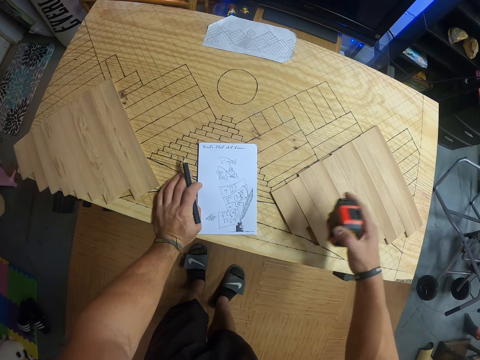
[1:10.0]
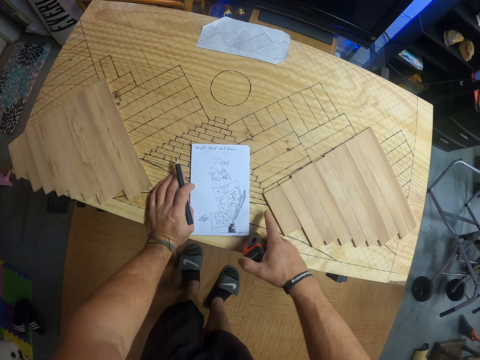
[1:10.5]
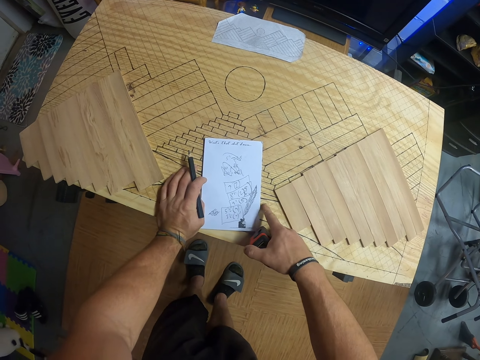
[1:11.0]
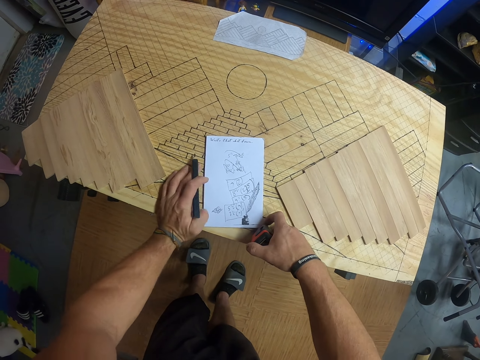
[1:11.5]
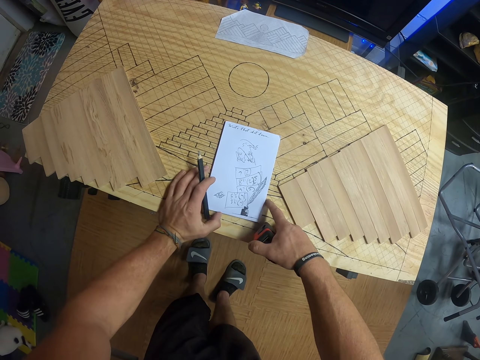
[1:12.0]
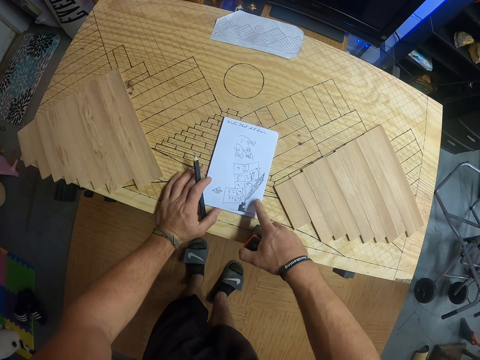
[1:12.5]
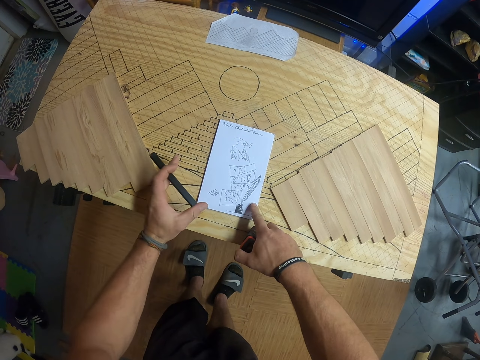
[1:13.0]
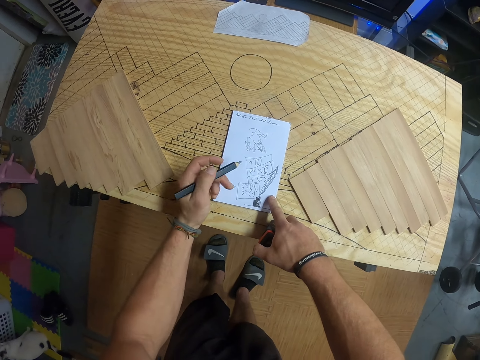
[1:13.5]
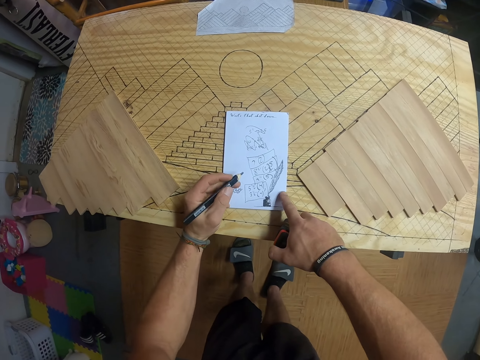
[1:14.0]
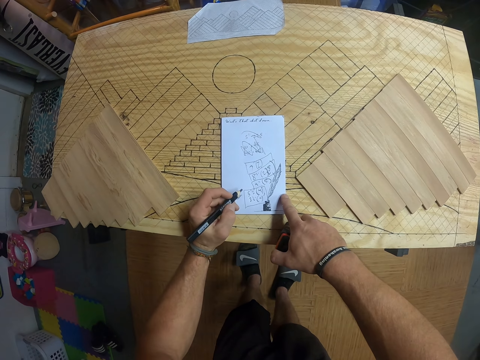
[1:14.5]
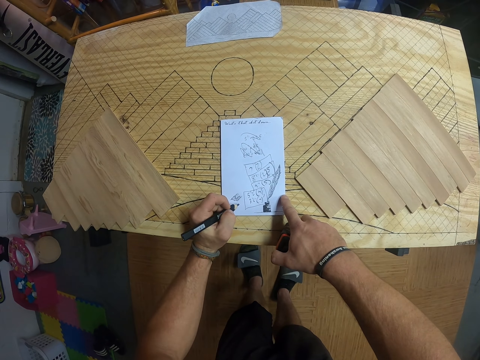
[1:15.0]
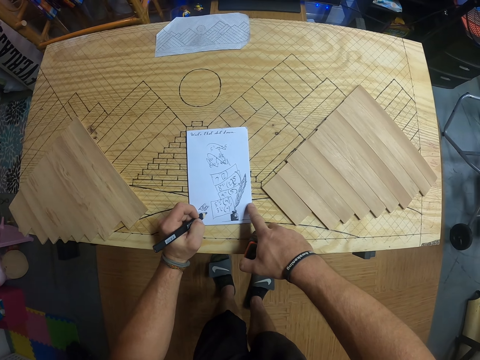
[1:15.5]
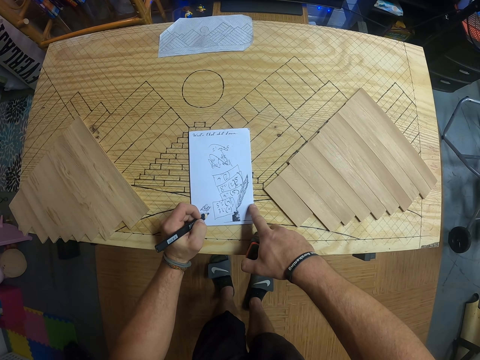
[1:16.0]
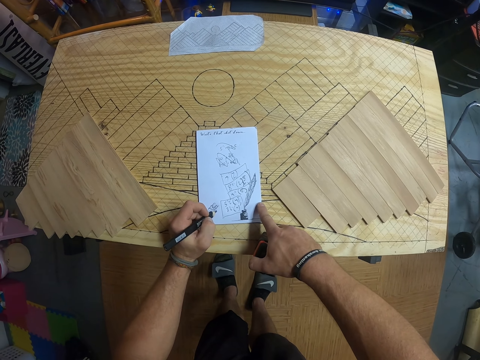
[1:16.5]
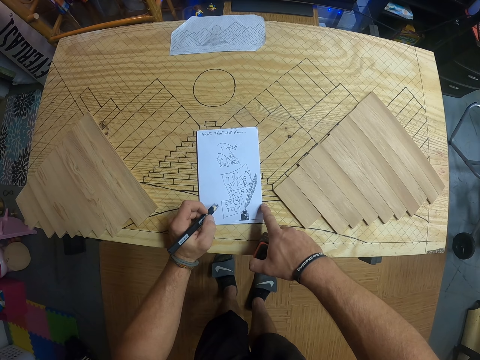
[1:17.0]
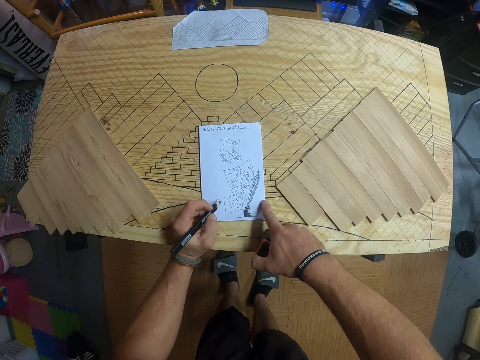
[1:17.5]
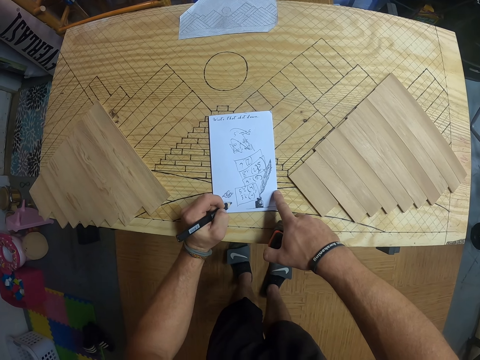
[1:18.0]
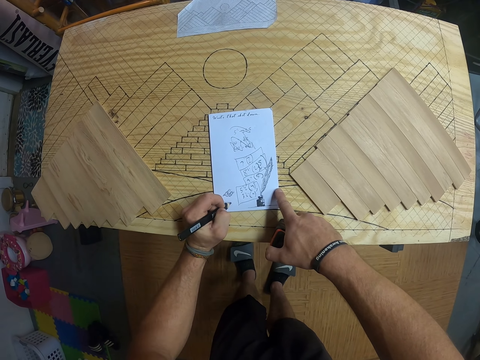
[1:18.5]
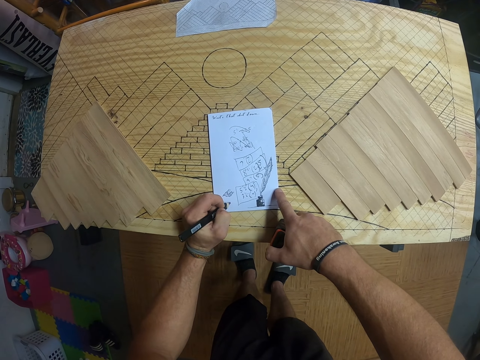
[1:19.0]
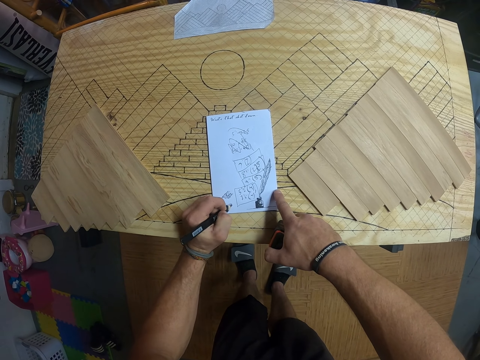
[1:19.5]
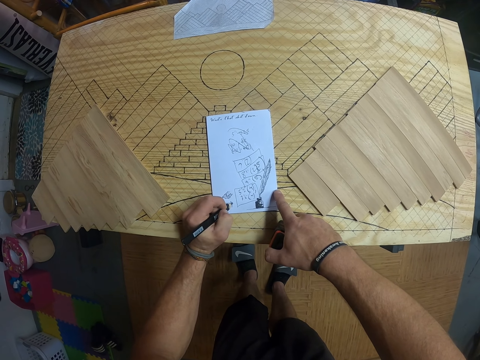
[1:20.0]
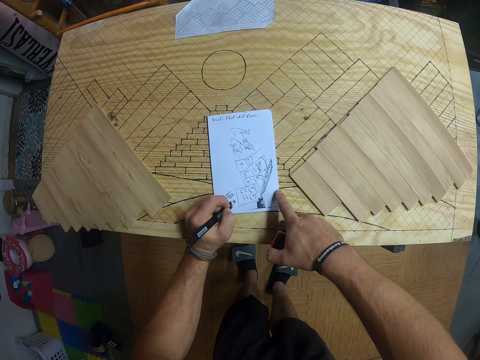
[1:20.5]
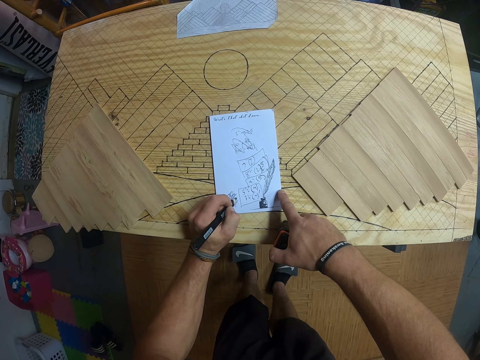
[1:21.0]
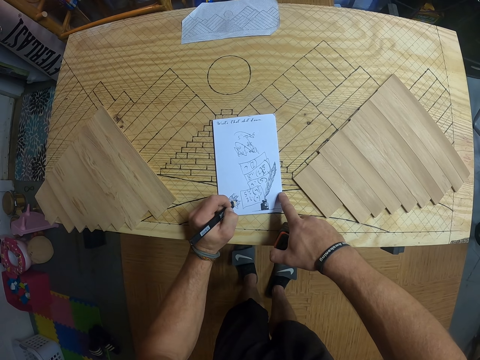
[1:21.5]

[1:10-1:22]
The camera wearer adjusts the paper on the bamboo board with both hands. He writes on the paper with the pencil in his left hand.

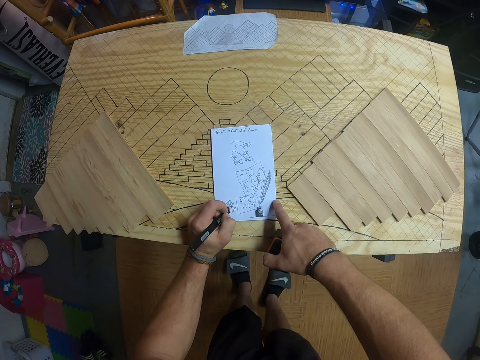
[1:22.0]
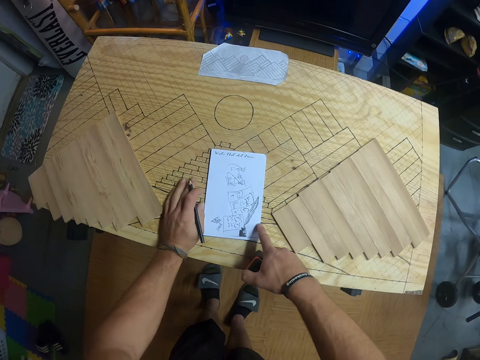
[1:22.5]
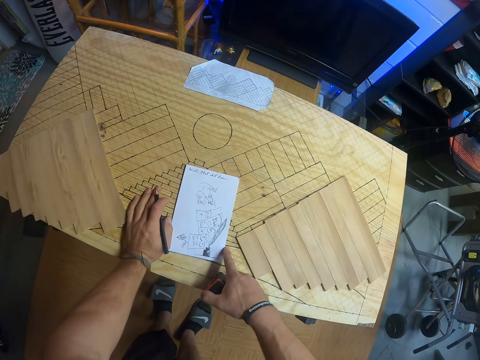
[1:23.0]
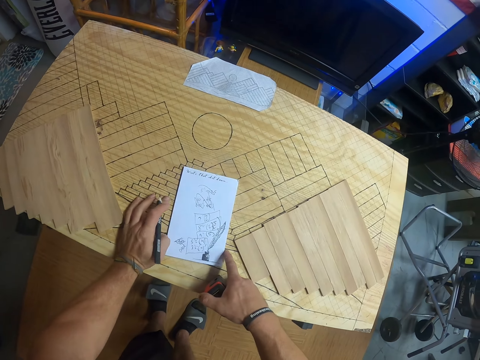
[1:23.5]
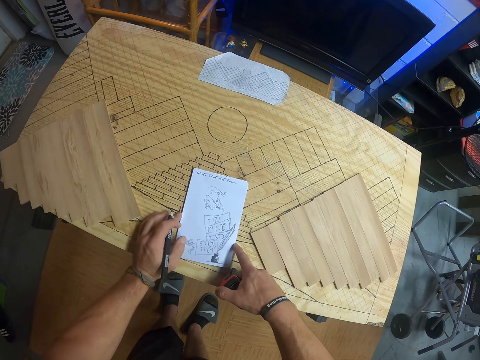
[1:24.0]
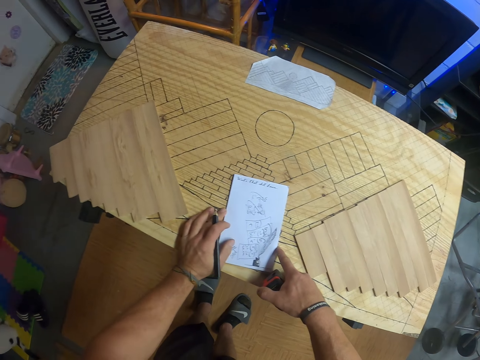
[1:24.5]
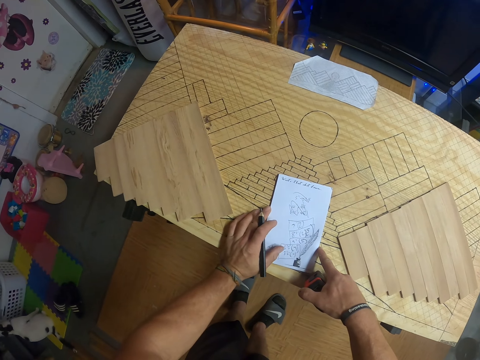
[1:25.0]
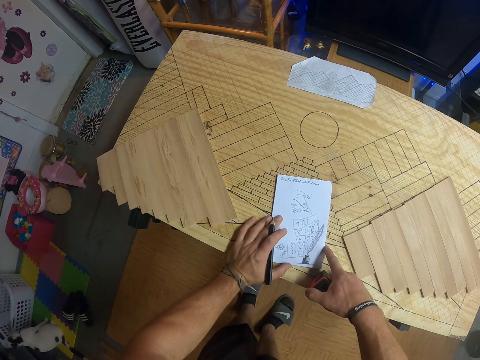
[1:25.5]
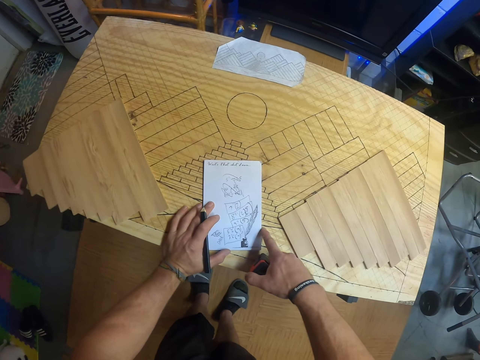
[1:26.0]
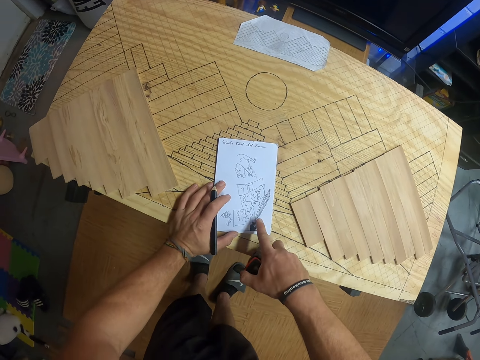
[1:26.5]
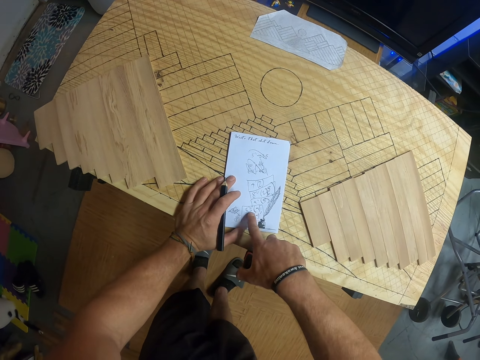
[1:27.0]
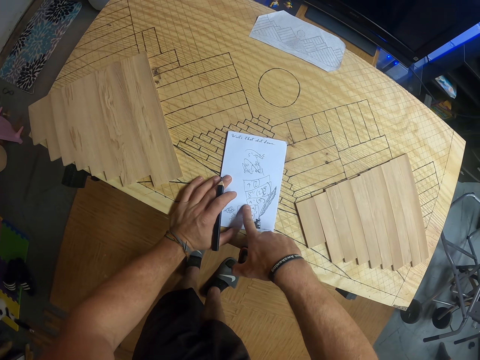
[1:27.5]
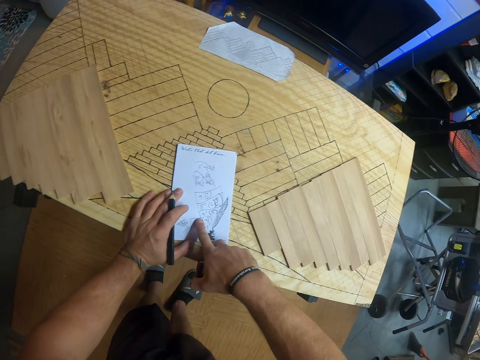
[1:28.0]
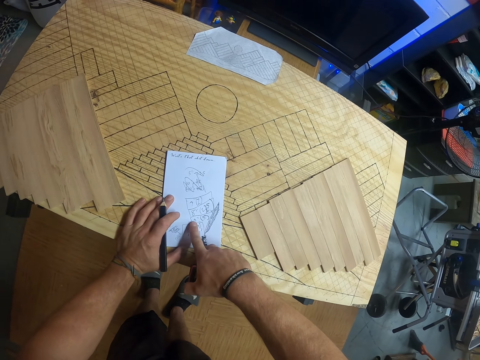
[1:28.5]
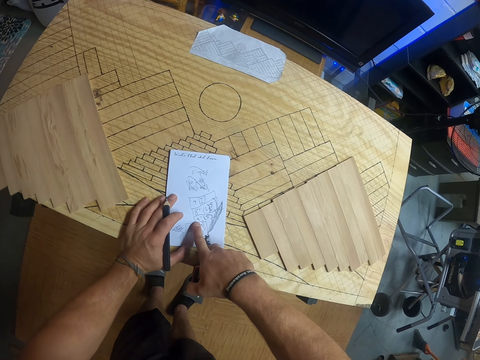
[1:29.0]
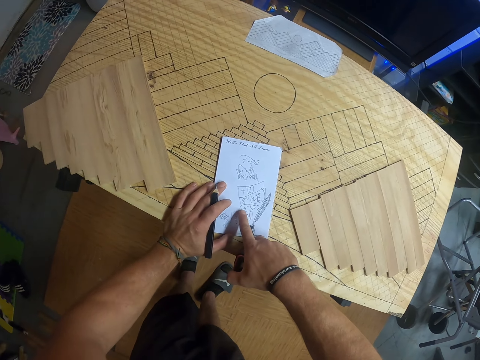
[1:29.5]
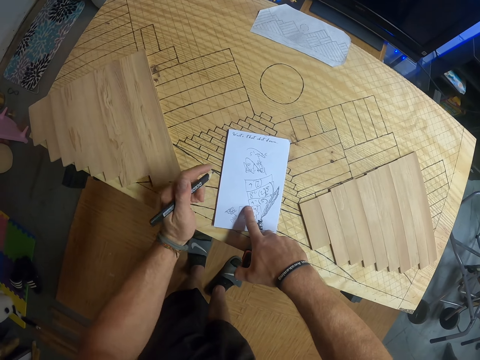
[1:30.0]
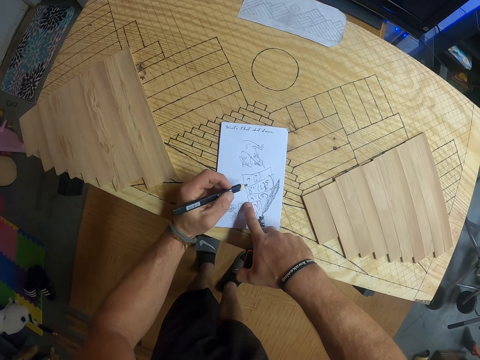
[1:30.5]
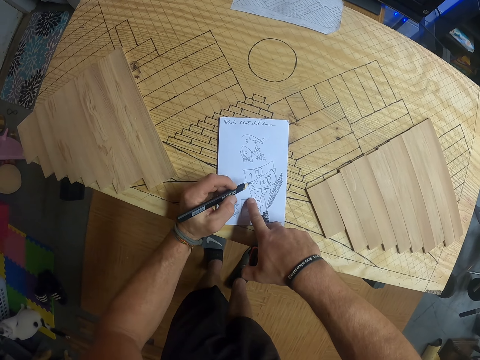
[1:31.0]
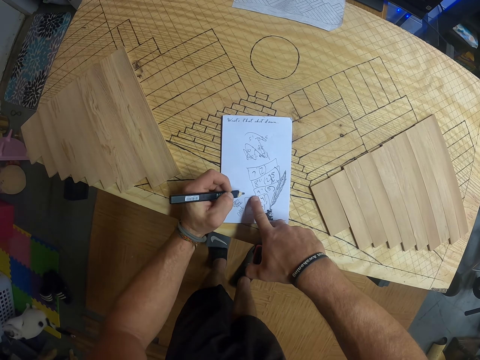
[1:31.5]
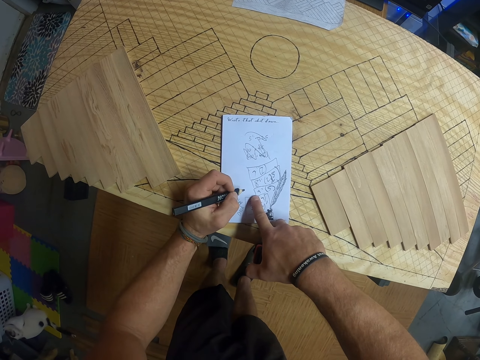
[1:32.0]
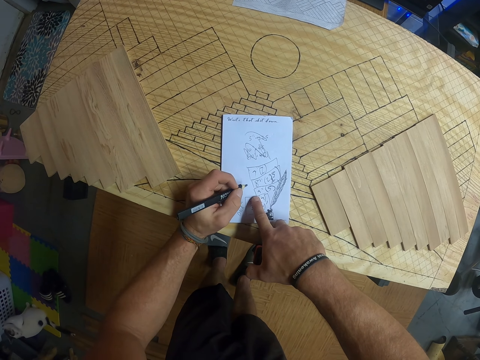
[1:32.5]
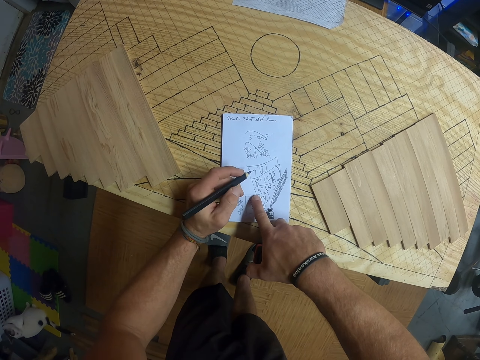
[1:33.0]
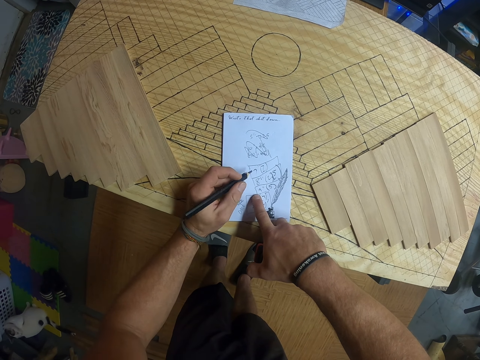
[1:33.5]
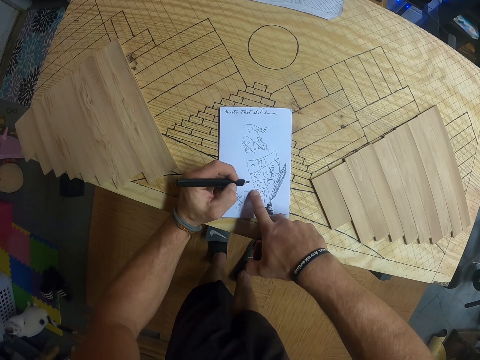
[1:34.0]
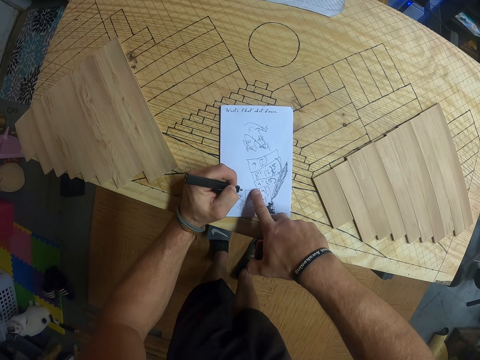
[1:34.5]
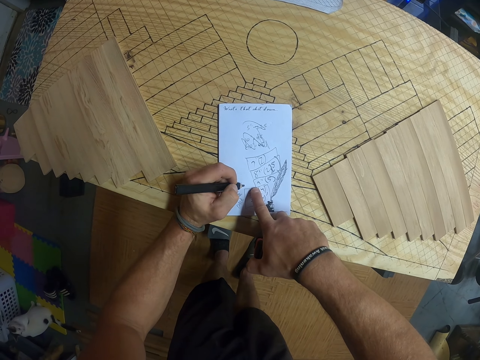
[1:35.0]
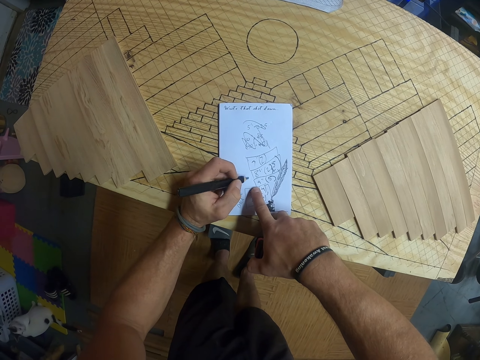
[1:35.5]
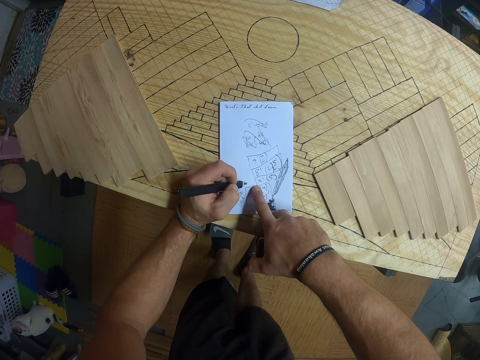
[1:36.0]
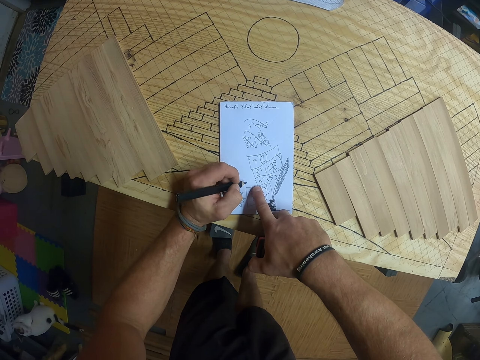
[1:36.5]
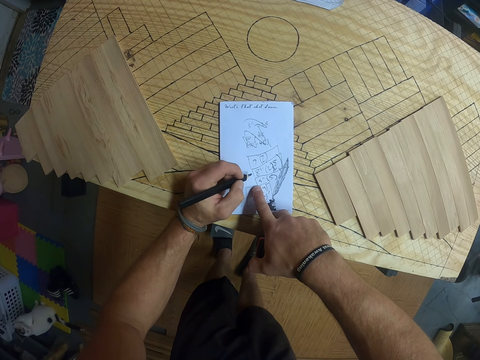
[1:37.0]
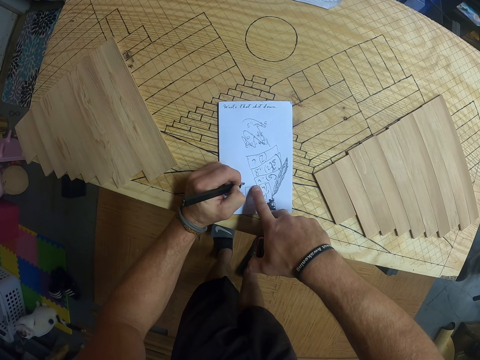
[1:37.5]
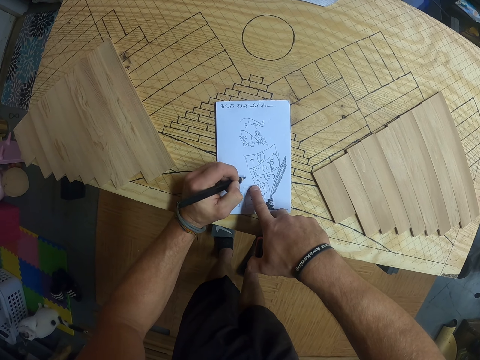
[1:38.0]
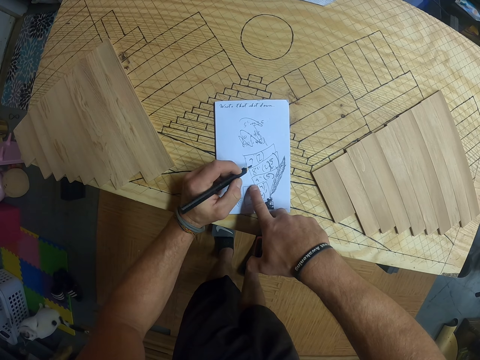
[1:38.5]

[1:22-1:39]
The camera wearer adjusts the paper on the bamboo board with both hands. He looks at the paper. He touches the paper on the bamboo board with his right hand. He points at the book. He moves the pencil in his left hand around on the paper. He writes on the paper.
